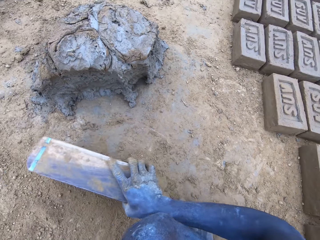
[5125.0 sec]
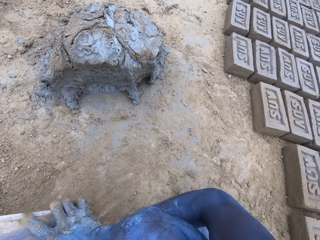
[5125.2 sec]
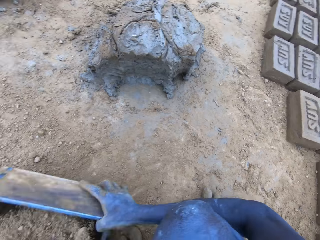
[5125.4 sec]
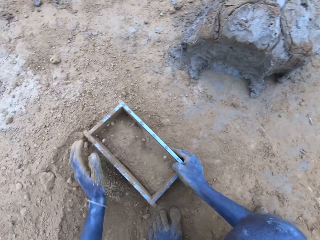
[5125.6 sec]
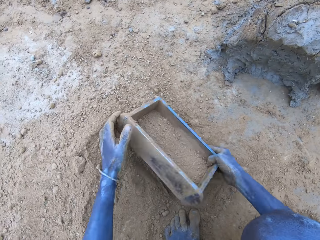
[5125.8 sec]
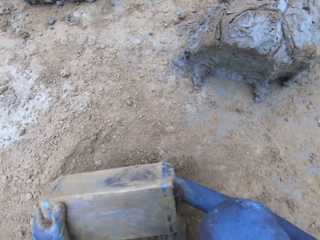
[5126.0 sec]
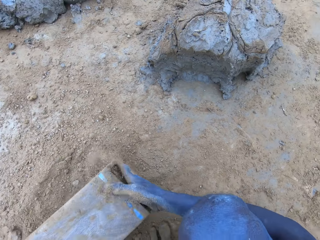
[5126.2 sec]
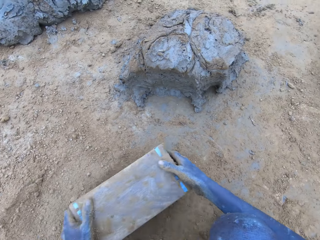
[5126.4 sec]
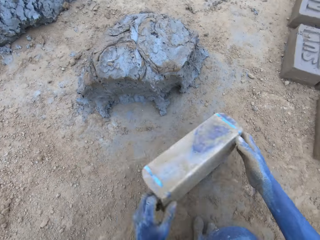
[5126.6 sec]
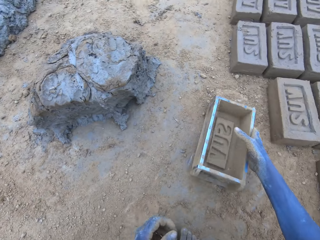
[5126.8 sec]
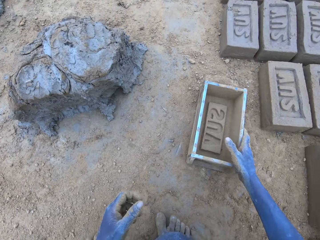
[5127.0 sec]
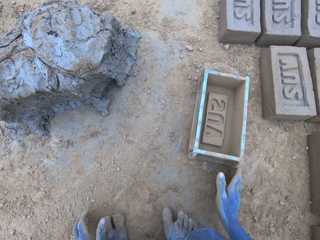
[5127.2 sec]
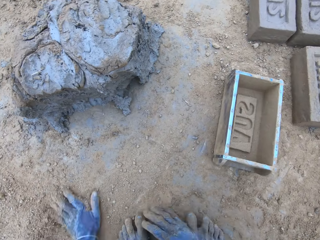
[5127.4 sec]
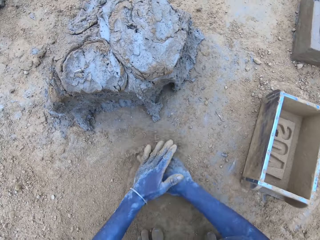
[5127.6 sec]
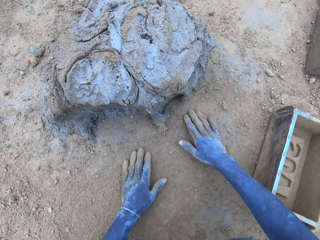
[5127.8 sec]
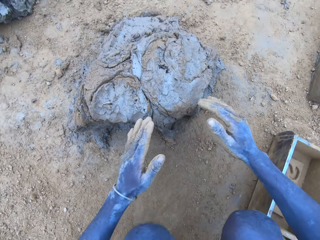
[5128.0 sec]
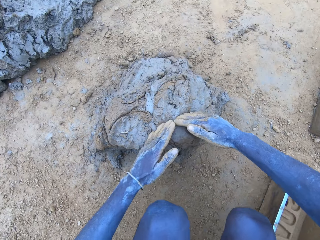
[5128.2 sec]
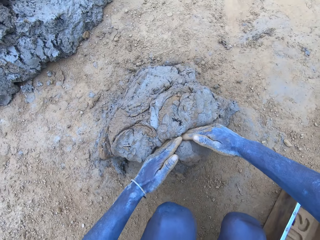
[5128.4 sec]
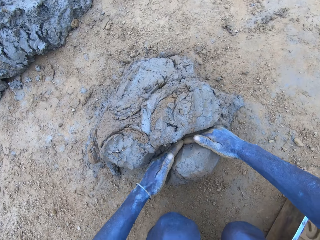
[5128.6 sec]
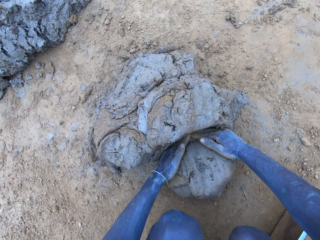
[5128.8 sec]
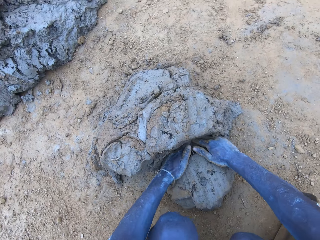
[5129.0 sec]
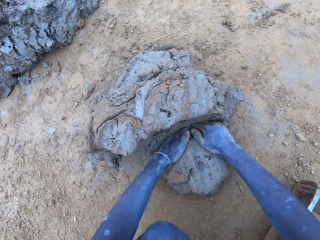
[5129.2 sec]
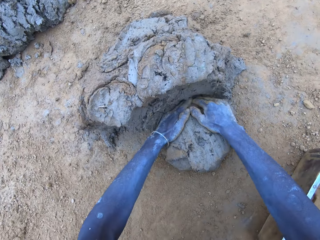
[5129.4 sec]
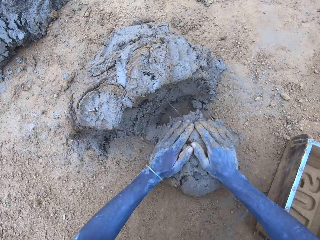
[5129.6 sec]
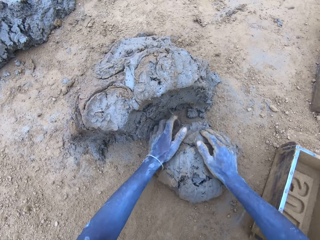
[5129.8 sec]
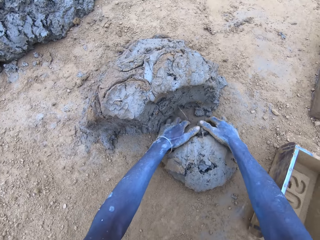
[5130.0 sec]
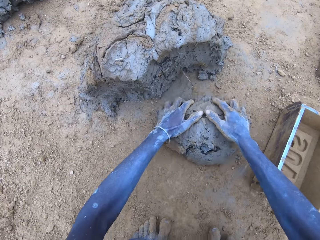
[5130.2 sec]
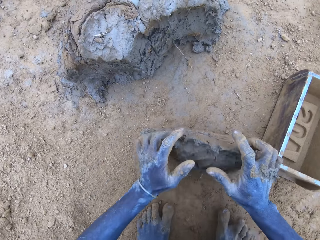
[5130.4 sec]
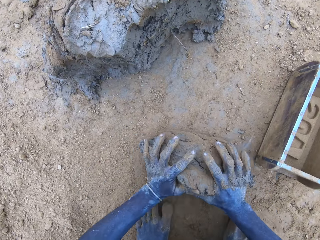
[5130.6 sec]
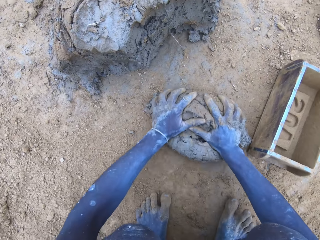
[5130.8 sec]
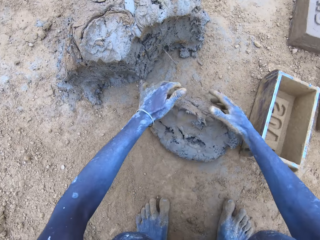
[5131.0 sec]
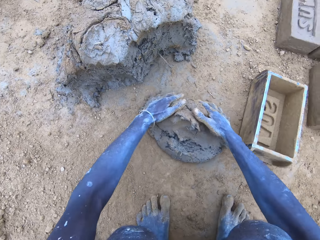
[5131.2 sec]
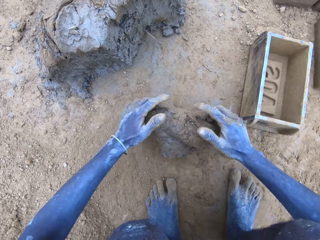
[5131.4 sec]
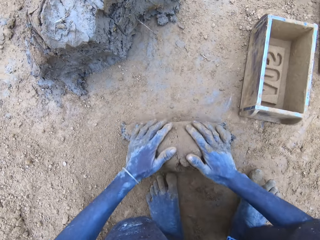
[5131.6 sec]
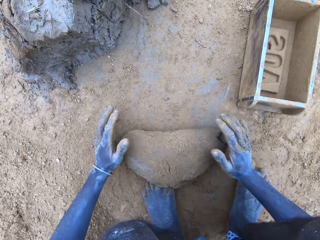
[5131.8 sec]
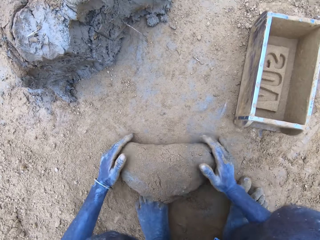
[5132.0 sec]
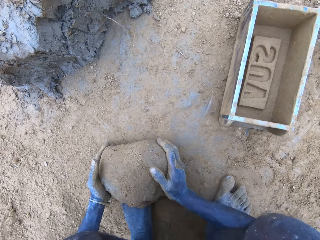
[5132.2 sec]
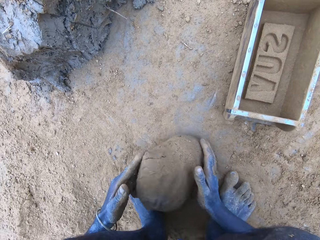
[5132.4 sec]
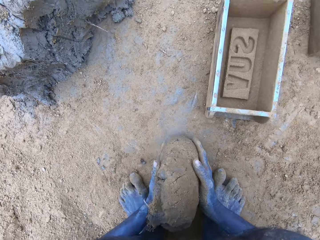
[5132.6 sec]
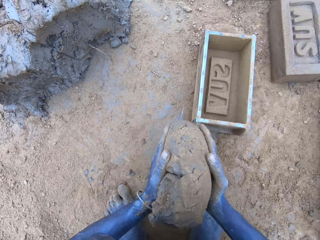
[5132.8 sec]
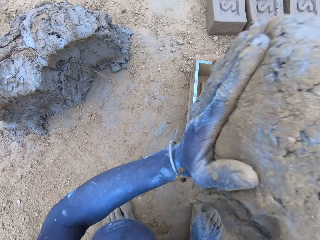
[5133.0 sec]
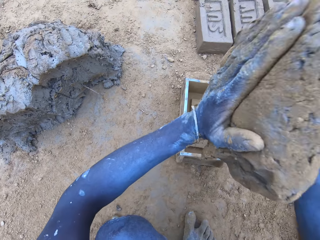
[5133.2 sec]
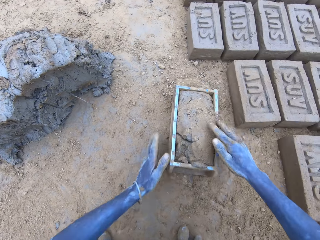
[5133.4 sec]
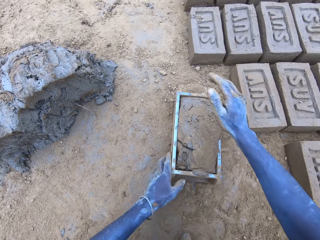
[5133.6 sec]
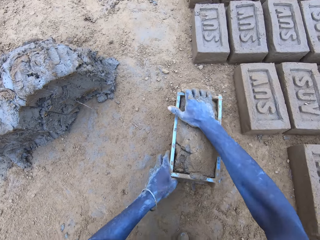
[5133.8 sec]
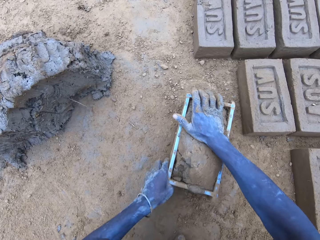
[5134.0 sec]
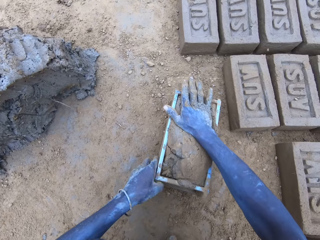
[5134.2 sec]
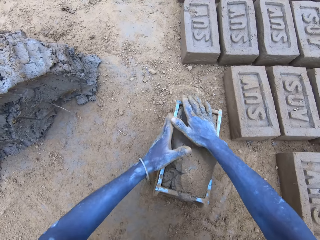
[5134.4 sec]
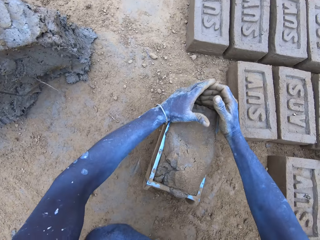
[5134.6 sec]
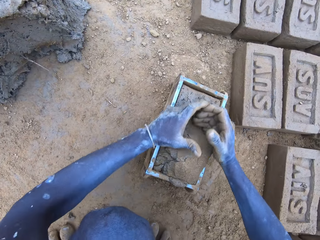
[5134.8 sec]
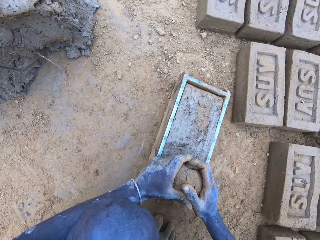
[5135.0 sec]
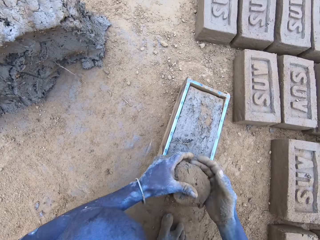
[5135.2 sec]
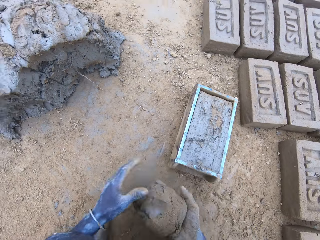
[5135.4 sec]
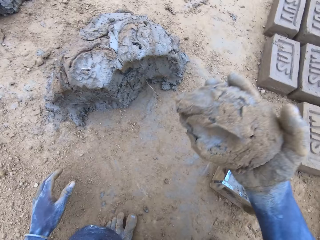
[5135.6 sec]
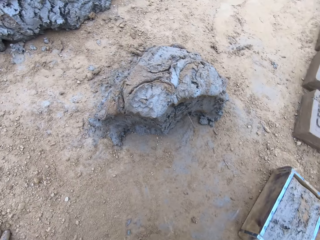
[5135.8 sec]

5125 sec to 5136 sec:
The camera wearer scoops soil with the clay brick molder or brick mold. He pours the soil on the ground. He puts the clay brick molder down with his right hand. He rubs both hands on the ground. He slices clay with both hands. He rolls the clay on the ground with both hands. He lifts the rolled clay. He throws the rolled clay on the clay brick molder with both hands. He adjusts the rolled clay with his right hand. He holds the brick mold. He removes the excess clay from the brick mold with both hands.

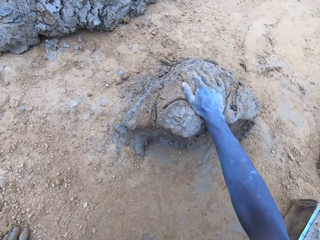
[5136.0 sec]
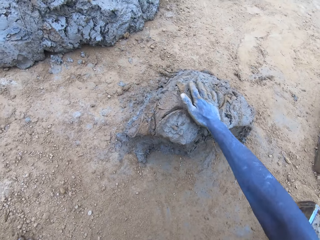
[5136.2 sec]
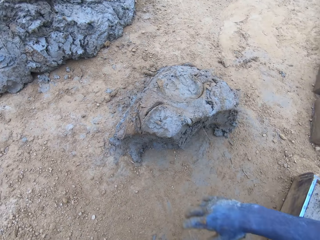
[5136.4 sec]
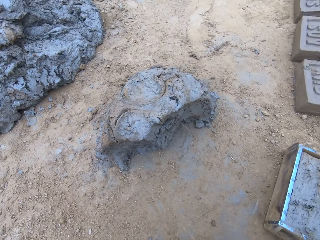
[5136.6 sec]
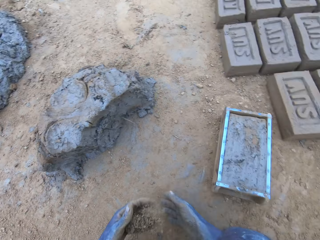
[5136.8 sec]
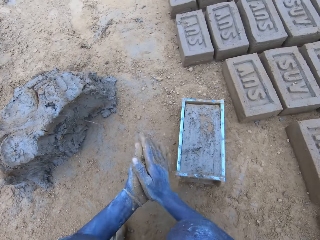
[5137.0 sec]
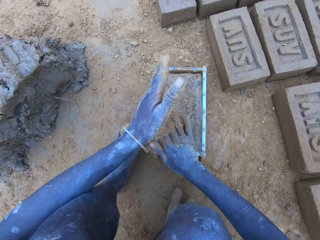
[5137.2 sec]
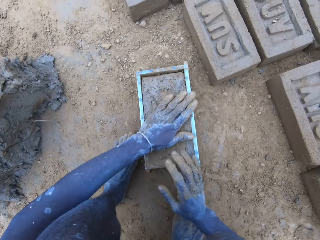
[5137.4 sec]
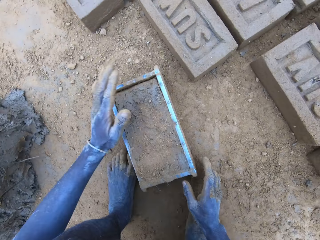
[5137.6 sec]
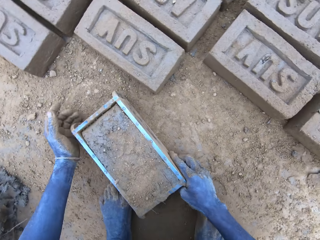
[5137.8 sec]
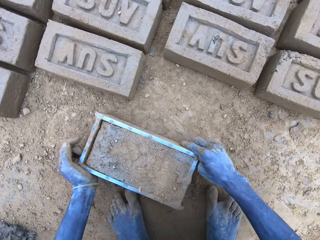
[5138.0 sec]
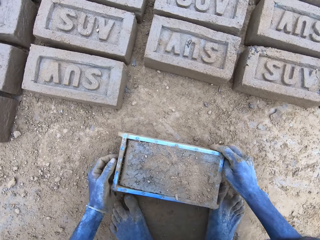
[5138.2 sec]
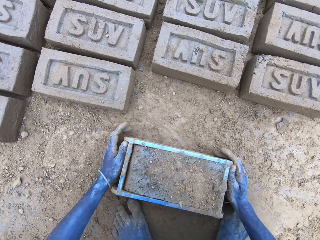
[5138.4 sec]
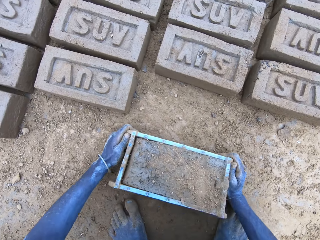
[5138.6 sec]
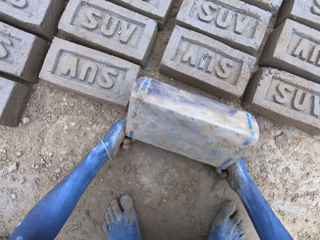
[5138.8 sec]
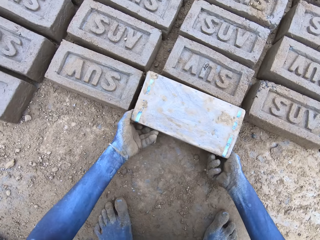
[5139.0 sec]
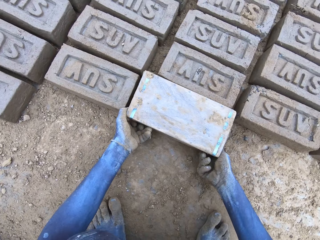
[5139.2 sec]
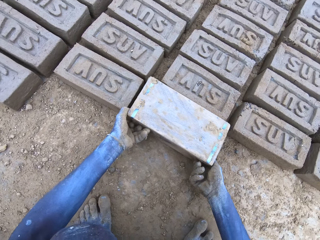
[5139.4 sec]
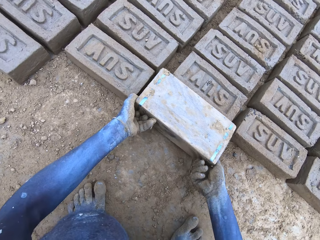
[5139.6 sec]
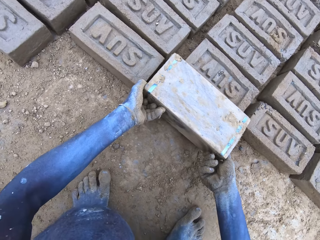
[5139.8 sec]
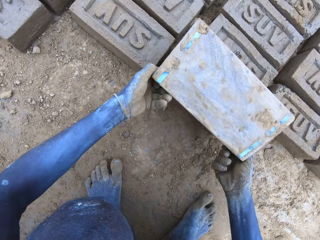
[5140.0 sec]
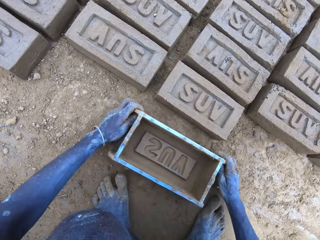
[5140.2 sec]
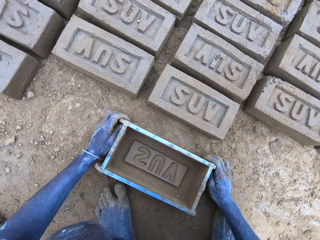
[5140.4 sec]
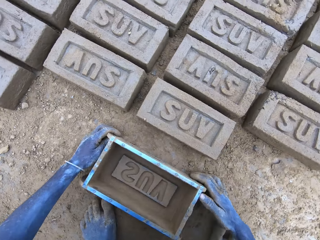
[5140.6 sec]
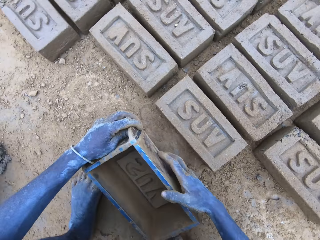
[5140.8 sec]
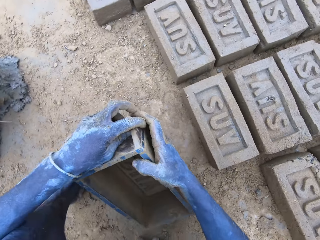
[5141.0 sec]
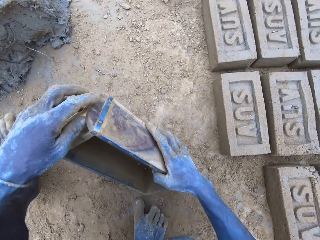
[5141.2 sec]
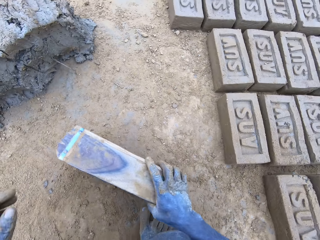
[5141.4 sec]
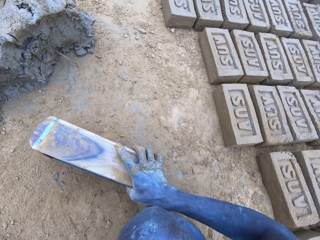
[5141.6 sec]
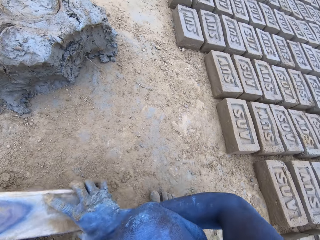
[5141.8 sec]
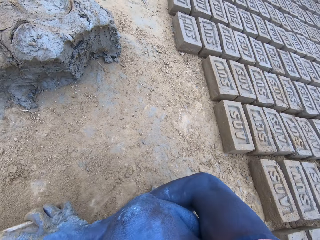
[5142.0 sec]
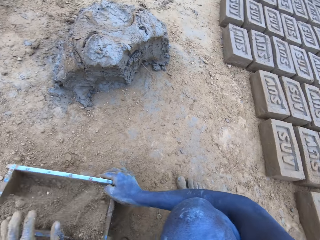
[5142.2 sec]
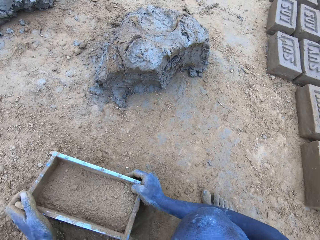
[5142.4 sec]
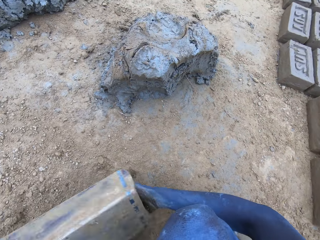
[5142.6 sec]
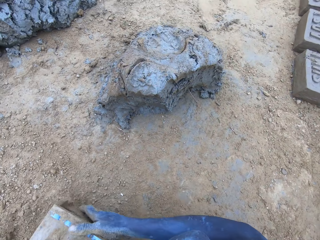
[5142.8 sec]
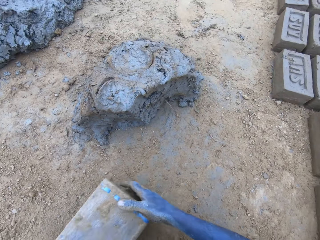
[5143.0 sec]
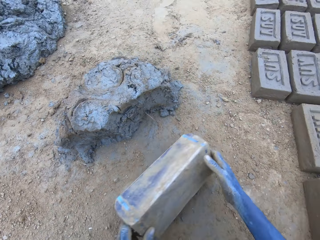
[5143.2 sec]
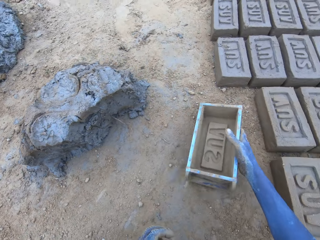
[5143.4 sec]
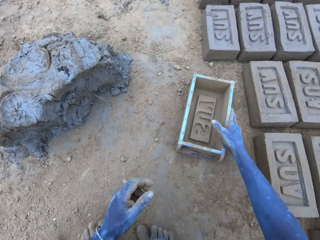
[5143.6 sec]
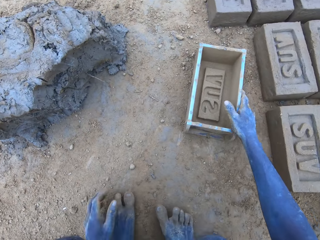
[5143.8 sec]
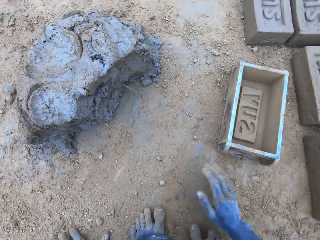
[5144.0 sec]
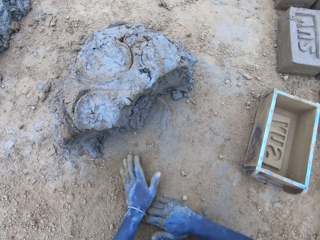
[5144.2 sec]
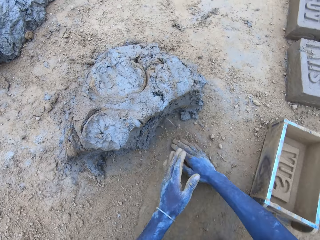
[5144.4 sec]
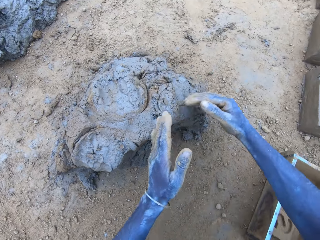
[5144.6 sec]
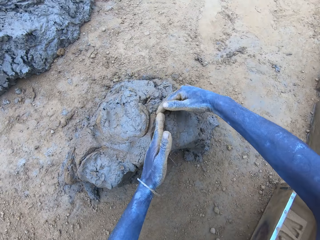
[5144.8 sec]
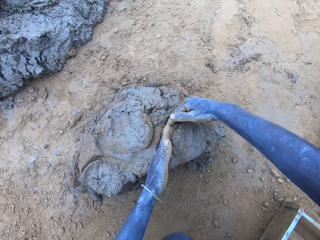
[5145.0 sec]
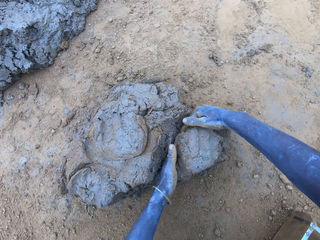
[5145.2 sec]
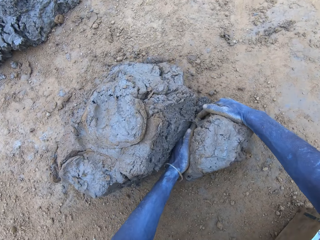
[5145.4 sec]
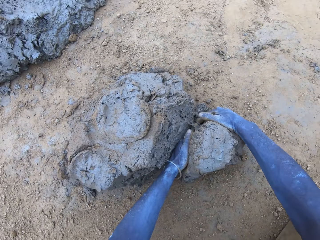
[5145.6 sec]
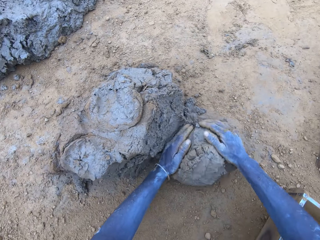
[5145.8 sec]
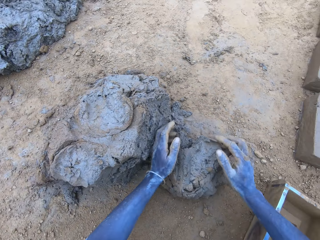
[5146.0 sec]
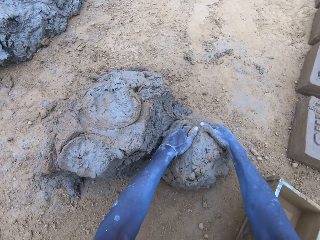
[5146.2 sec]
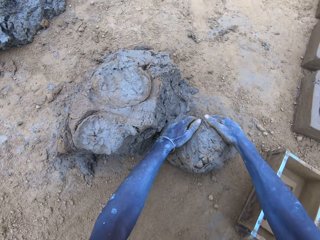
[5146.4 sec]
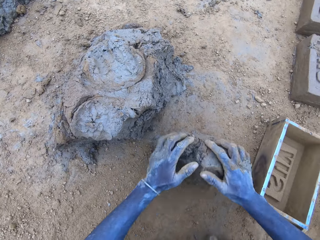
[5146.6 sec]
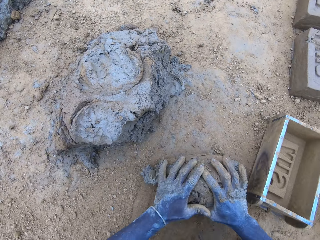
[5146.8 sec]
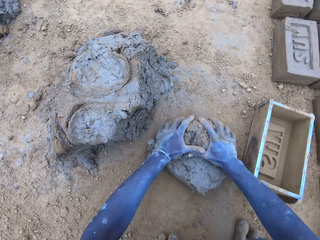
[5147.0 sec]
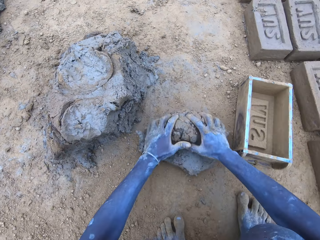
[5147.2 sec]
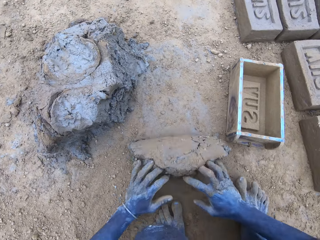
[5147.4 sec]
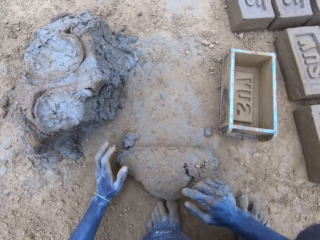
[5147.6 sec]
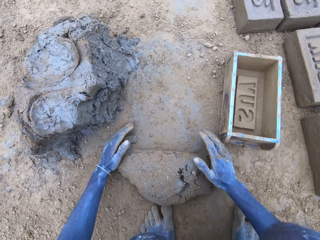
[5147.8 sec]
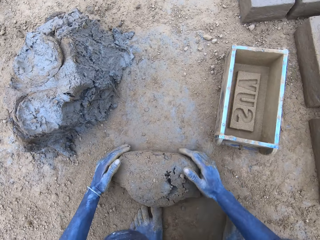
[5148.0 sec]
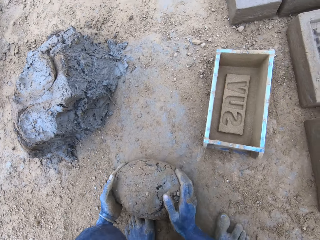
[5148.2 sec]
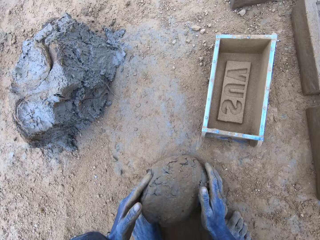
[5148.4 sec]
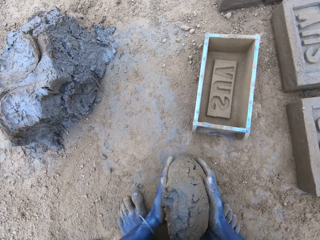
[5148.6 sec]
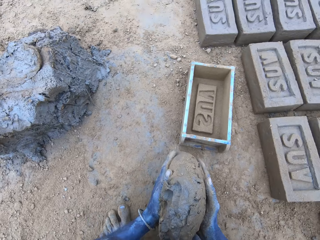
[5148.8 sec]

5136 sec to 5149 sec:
The camera wearer throws the excess clay with his right hand. He rubs both hands together. He taps the clay with his left hand. He puts the brick on the ground. He holds the clay brick molder with both hands. He rolls the clay brick molder upside down with both hands. He lifts the clay brick molder. He puts down the clay brick molder with both hands. He wipes the clay brick molder with his right hand. He scoops soil with the clay brick molder. He pours the soil on the ground. He puts the clay brick molder down with his right hand. He rubs both hands on the ground. He slices clay with both hands. He rolls the clay on the ground with both hands.
